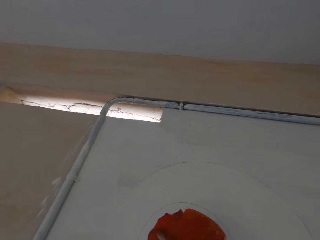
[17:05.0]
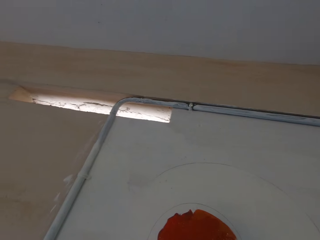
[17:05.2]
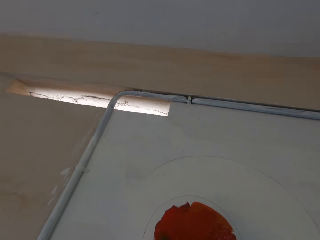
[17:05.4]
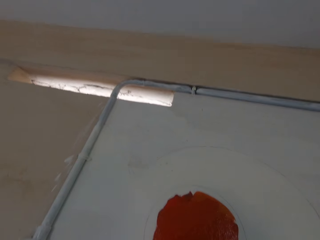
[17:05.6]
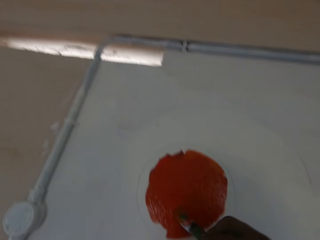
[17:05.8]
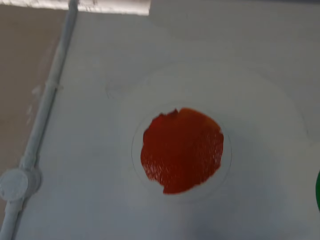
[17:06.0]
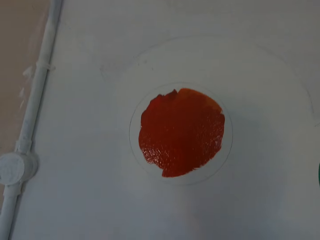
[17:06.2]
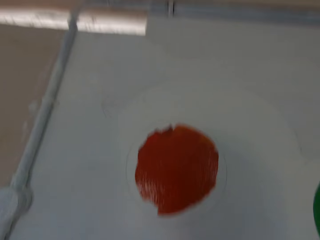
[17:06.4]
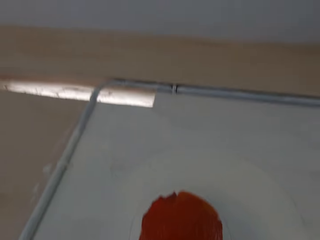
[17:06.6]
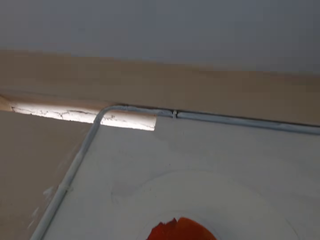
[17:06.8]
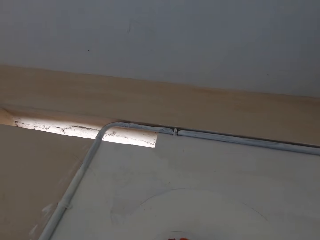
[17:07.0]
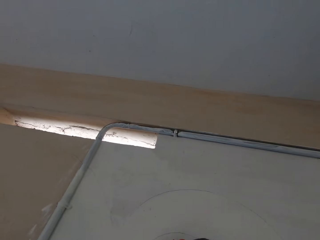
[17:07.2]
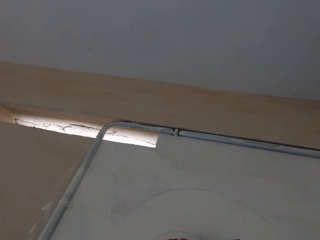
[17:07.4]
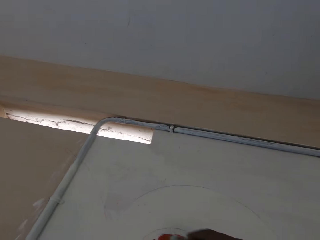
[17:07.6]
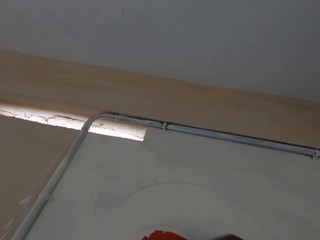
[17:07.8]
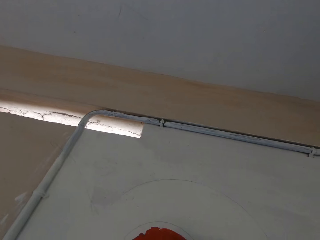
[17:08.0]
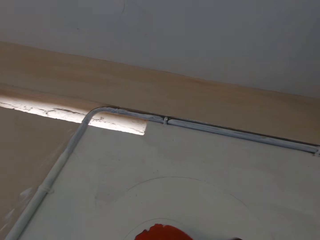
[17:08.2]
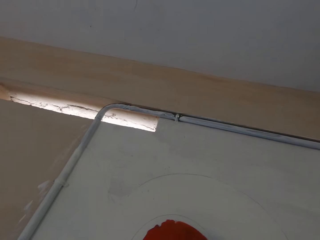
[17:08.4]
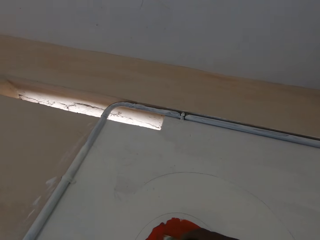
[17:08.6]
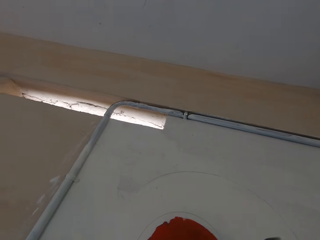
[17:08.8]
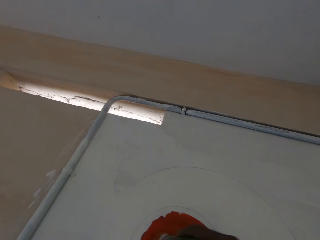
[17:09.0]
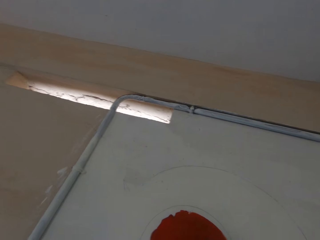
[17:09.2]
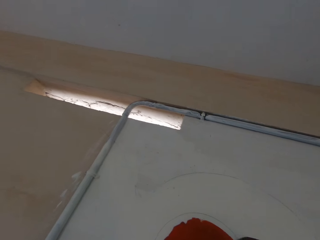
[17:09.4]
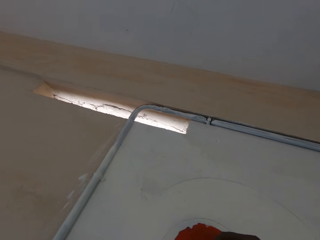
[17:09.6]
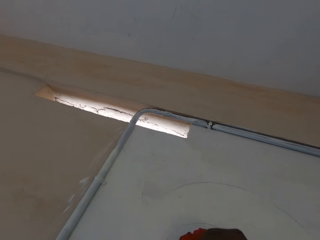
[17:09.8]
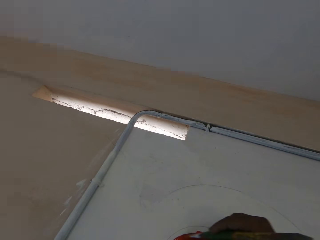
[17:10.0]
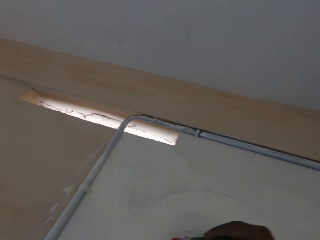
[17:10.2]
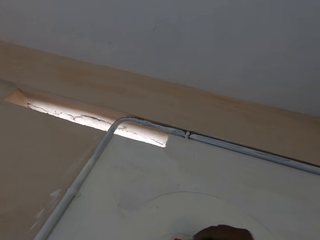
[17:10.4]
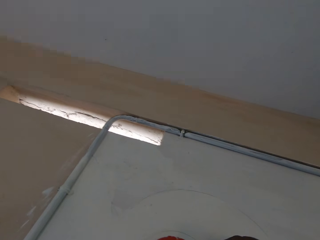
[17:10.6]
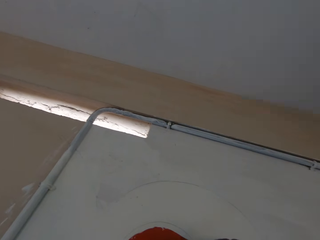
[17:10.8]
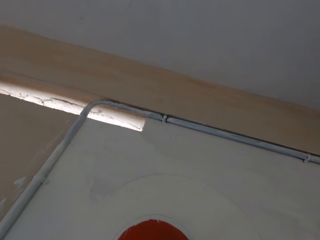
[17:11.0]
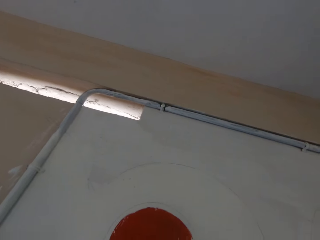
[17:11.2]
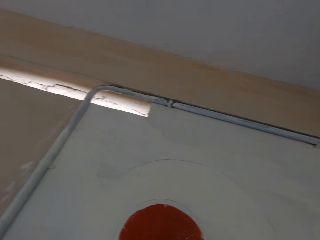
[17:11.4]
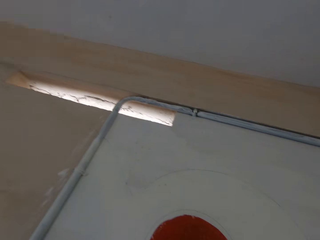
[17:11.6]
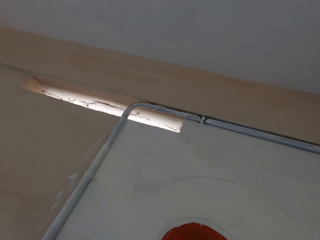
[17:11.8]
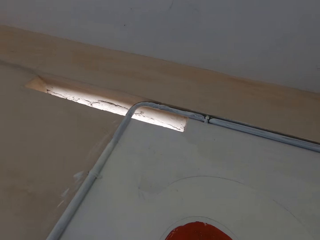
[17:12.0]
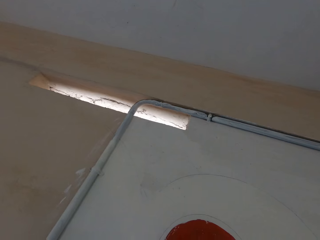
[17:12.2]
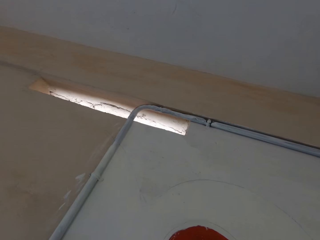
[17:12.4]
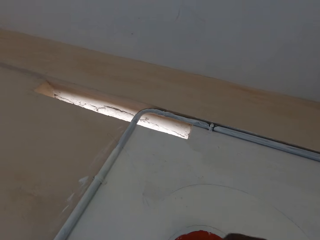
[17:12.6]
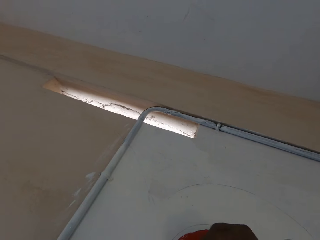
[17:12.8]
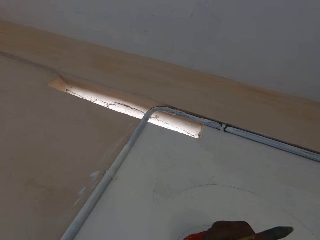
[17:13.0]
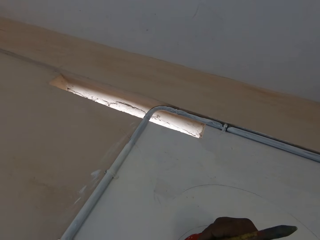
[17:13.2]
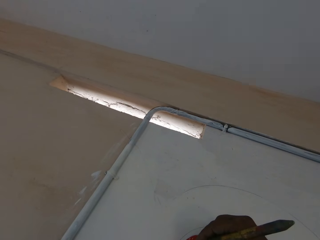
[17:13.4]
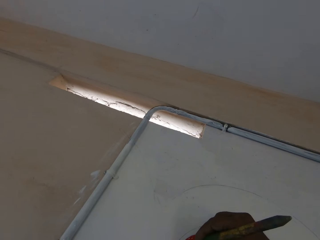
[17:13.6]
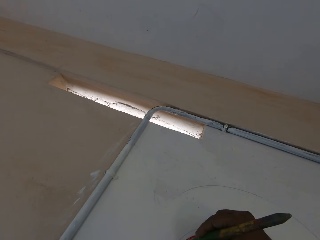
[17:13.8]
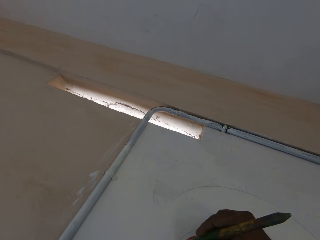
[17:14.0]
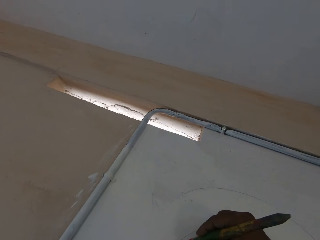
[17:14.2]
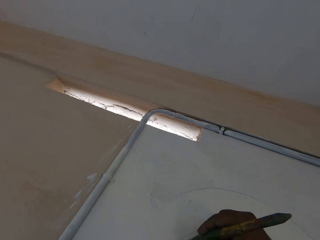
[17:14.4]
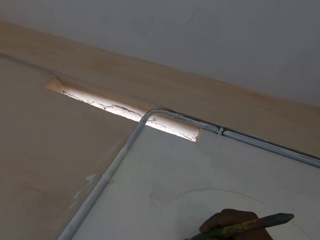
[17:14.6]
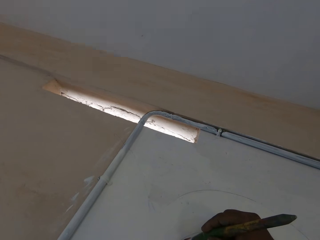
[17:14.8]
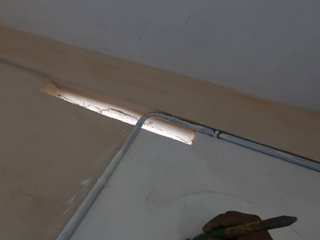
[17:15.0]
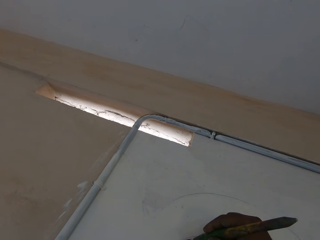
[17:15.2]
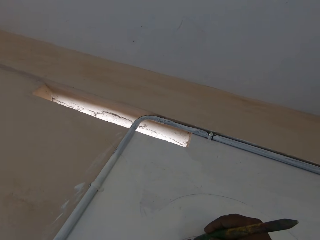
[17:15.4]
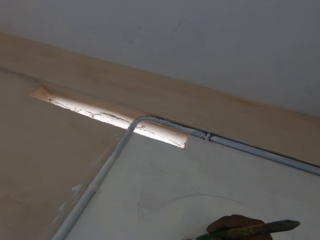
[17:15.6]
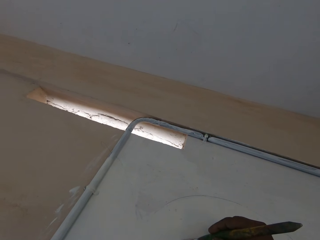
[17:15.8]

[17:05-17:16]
The camera wearer paints the wall with the paintbrush in his right hand.

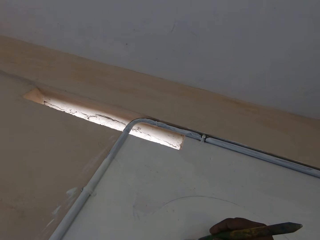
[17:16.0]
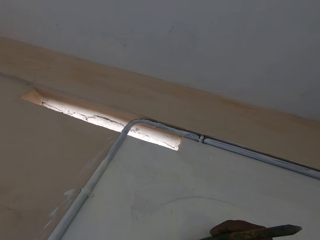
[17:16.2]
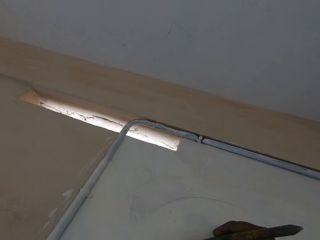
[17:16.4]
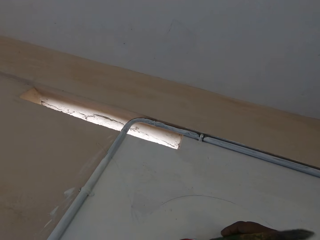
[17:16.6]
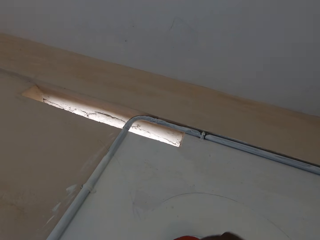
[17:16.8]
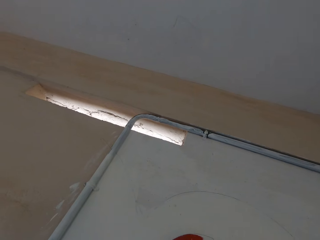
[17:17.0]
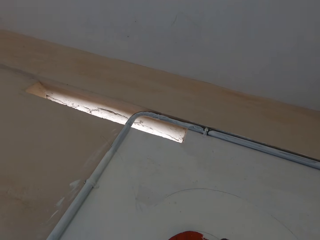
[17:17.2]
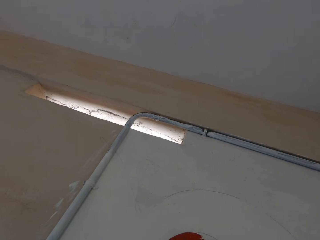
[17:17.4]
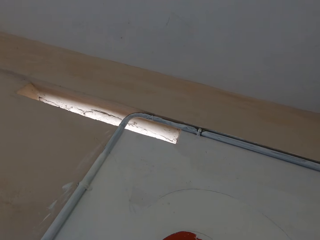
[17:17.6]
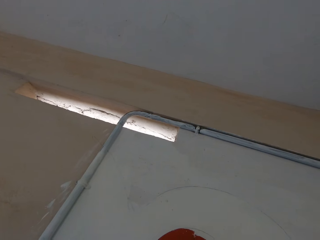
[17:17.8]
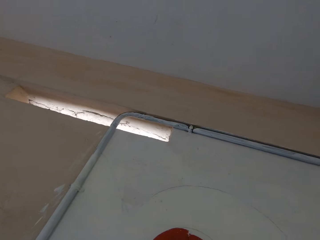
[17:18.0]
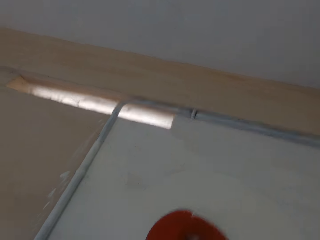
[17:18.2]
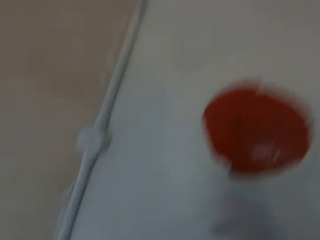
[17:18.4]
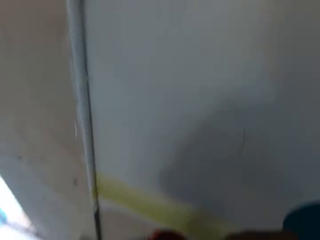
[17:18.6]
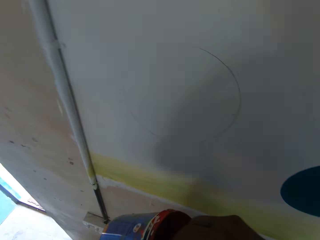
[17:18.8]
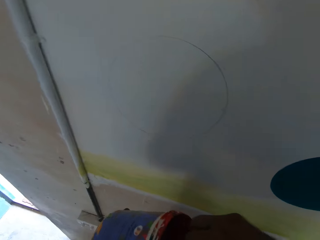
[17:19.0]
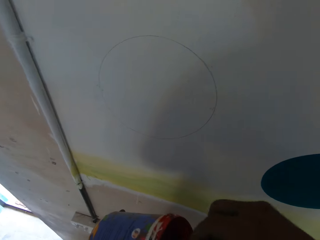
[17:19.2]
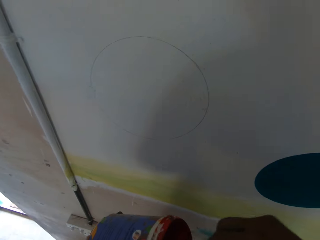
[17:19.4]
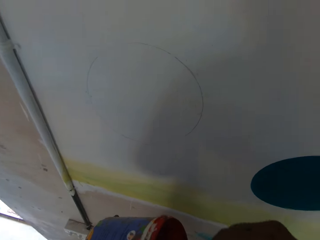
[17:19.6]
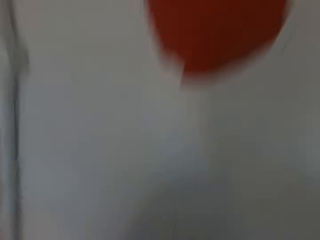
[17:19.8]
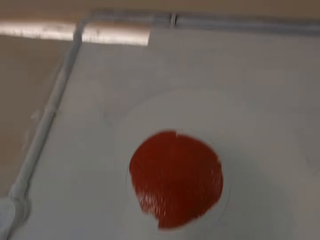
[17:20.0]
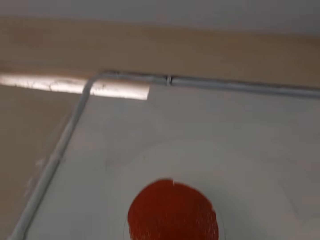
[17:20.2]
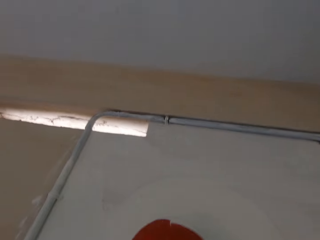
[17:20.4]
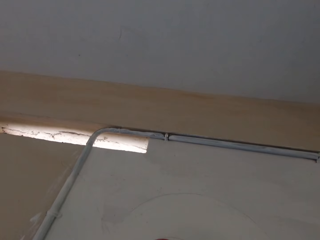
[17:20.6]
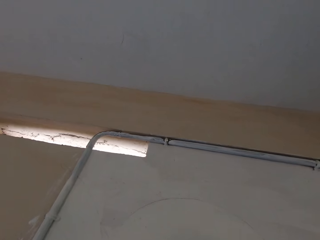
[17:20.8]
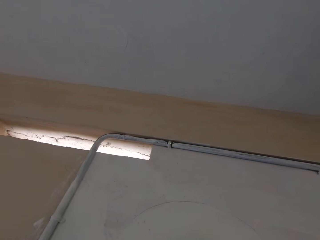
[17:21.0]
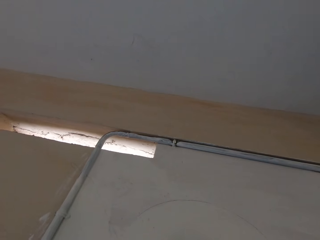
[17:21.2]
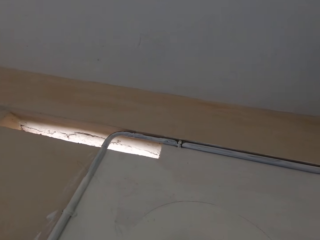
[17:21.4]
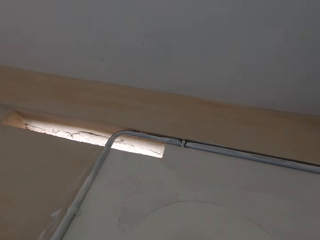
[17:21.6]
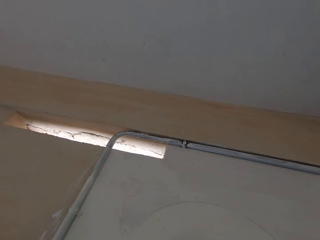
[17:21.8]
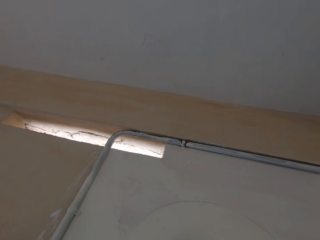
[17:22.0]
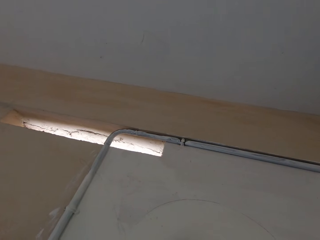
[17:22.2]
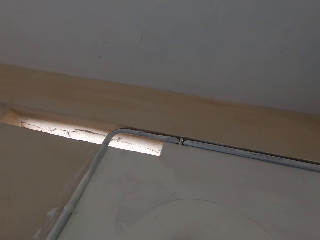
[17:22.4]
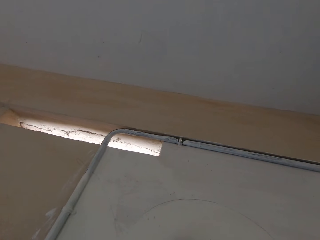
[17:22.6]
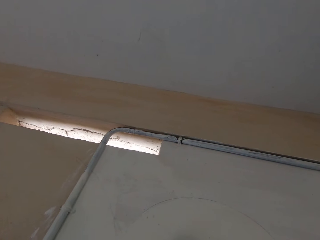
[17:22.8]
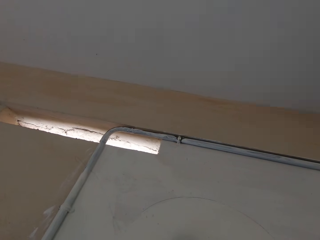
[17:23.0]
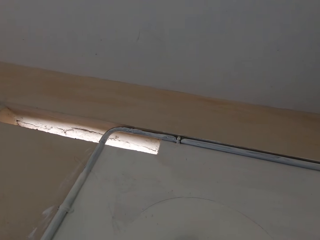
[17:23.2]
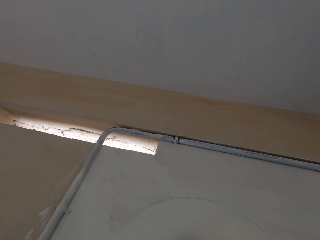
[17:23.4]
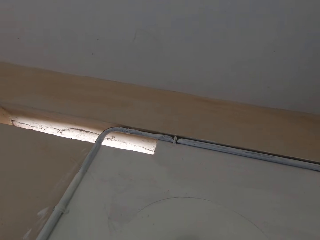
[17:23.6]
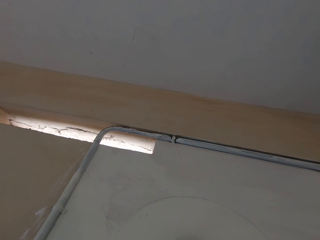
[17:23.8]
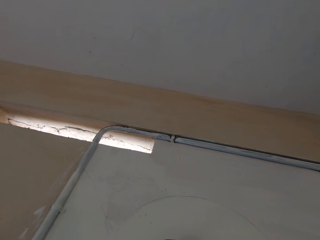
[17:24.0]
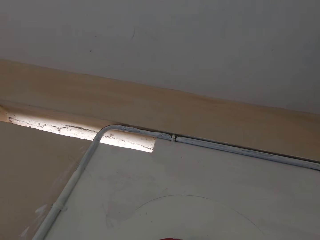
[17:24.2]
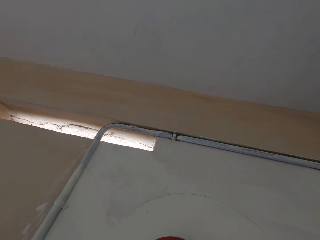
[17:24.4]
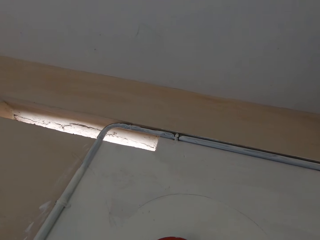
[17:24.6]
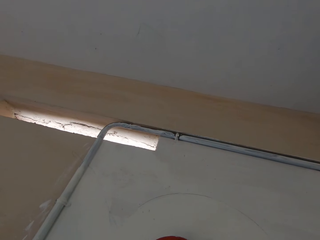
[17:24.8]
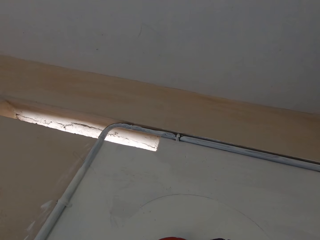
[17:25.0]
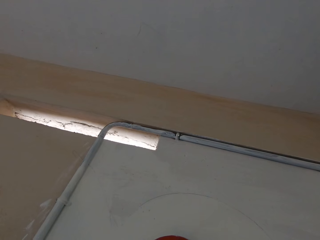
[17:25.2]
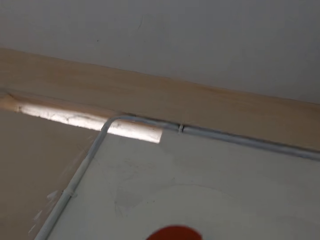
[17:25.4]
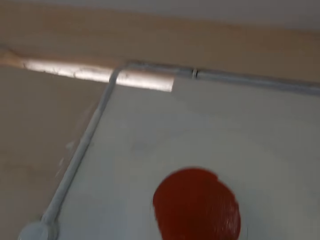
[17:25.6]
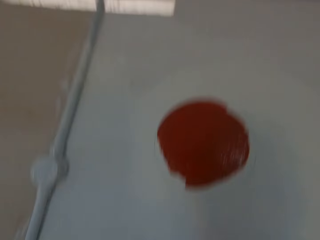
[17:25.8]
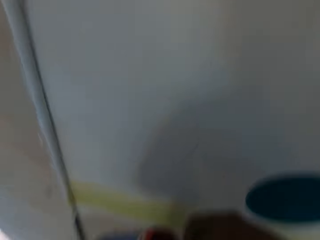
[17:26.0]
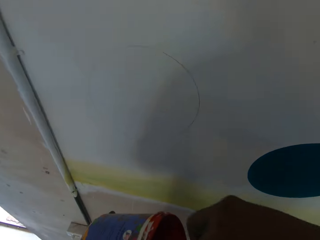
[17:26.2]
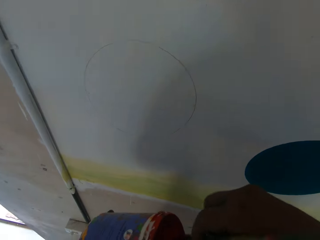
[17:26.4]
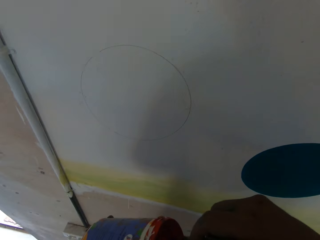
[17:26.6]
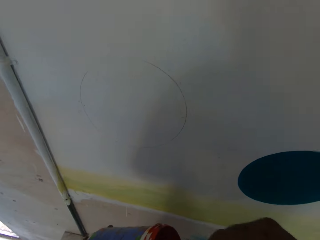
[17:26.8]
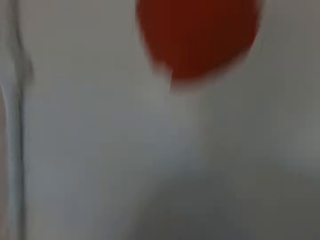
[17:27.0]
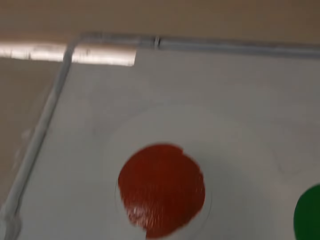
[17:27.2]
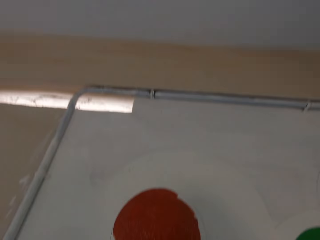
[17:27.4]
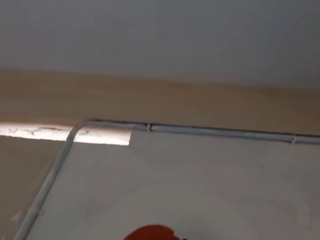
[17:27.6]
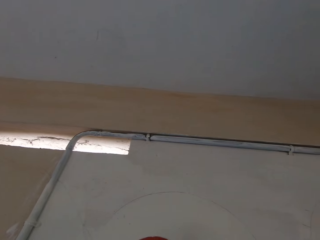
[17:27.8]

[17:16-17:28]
The camera wearer dips the paintbrush into the paint can in his left hand with his right hand. He paints the wall with the paintbrush in his right hand. He dips the paintbrush into the paint can in his left hand with his right hand.
